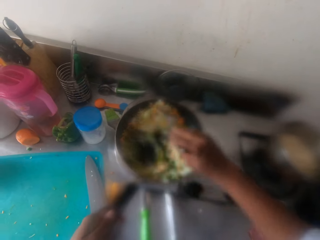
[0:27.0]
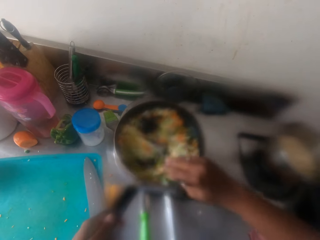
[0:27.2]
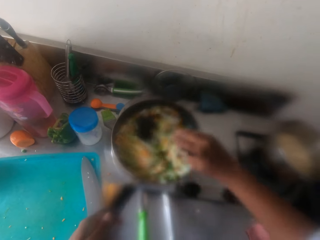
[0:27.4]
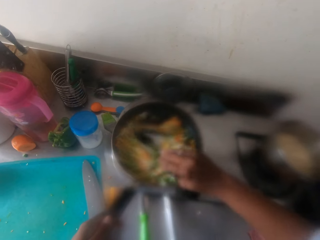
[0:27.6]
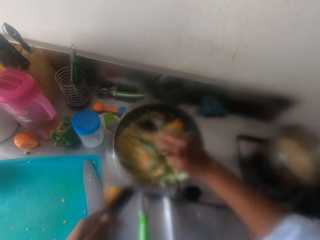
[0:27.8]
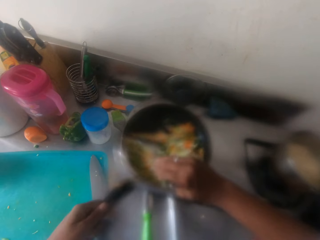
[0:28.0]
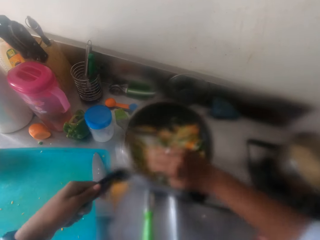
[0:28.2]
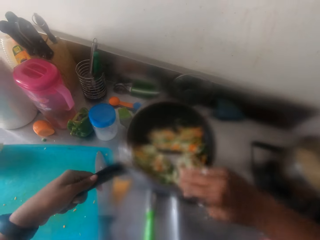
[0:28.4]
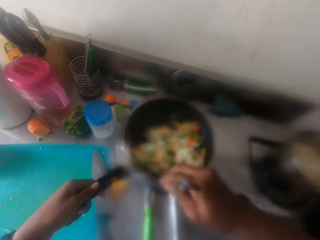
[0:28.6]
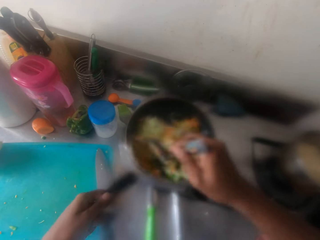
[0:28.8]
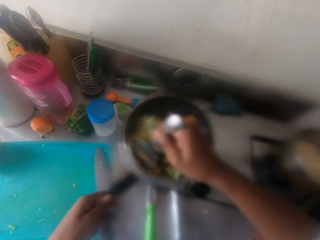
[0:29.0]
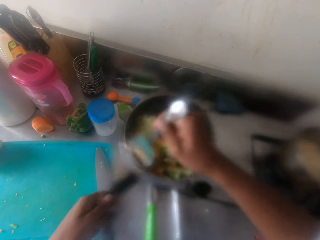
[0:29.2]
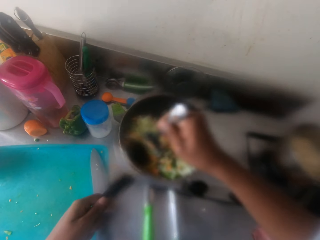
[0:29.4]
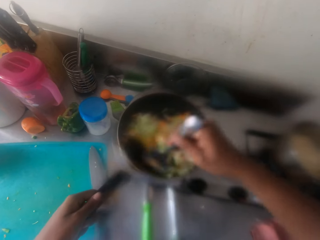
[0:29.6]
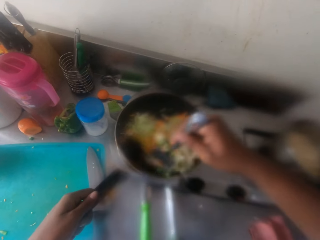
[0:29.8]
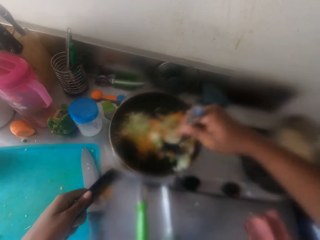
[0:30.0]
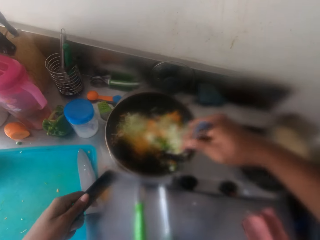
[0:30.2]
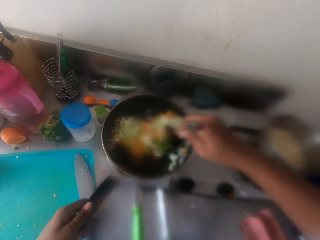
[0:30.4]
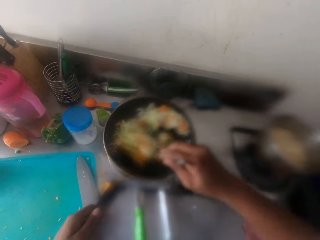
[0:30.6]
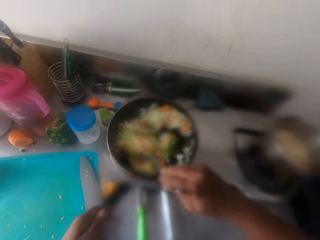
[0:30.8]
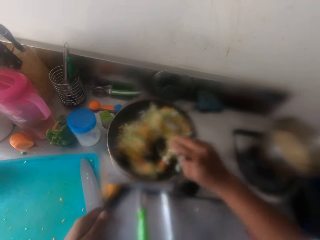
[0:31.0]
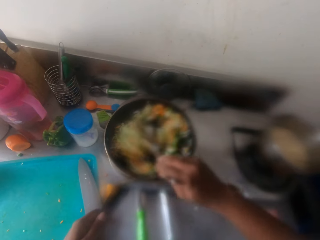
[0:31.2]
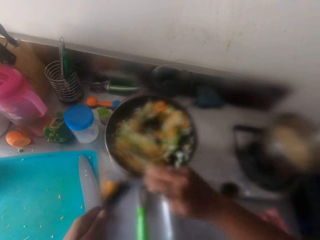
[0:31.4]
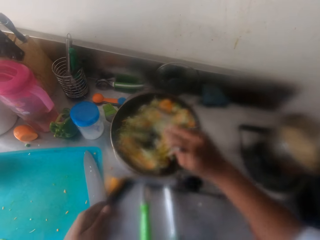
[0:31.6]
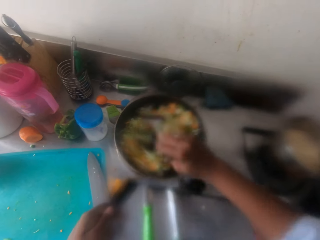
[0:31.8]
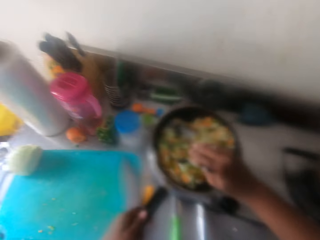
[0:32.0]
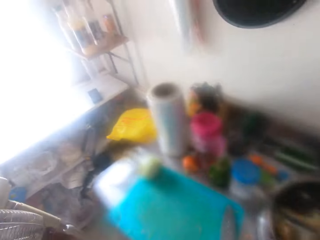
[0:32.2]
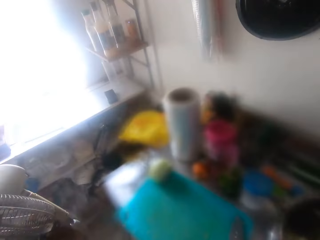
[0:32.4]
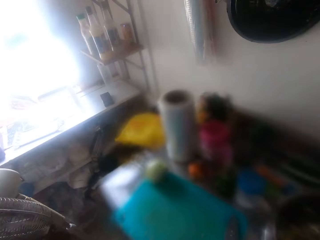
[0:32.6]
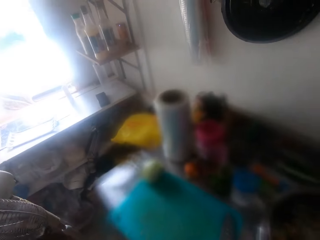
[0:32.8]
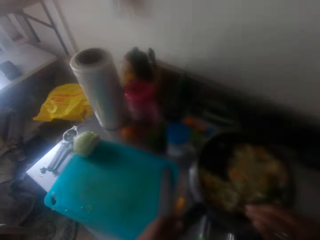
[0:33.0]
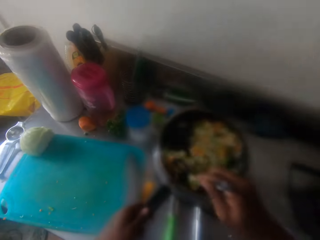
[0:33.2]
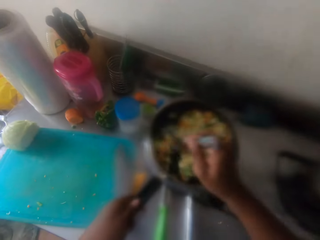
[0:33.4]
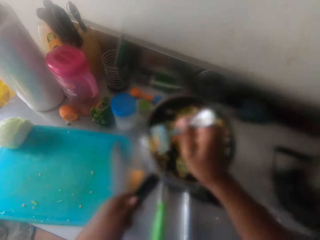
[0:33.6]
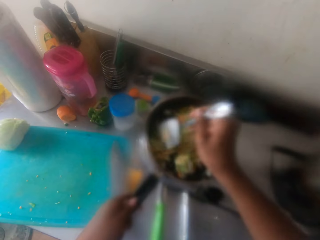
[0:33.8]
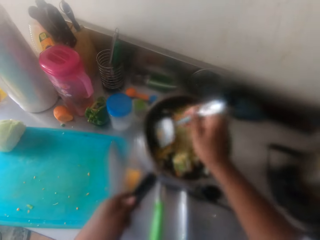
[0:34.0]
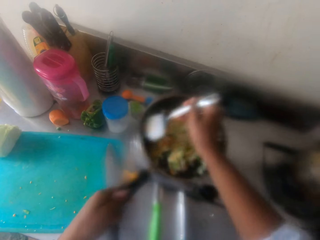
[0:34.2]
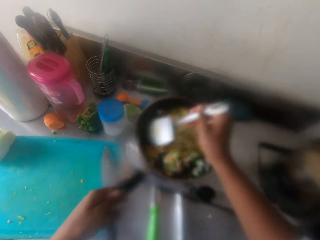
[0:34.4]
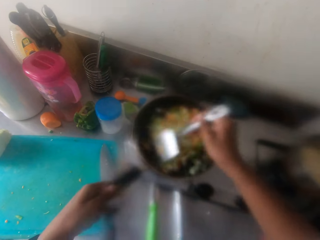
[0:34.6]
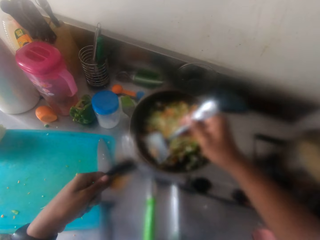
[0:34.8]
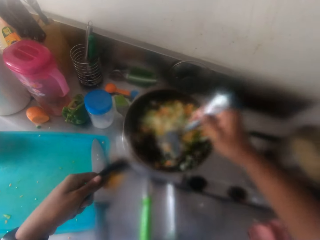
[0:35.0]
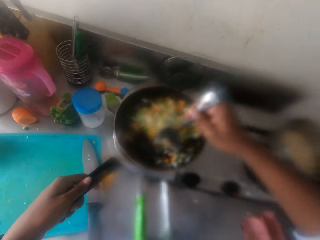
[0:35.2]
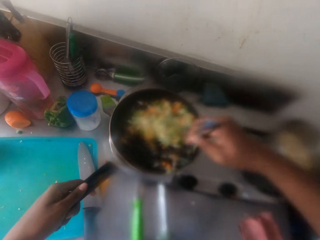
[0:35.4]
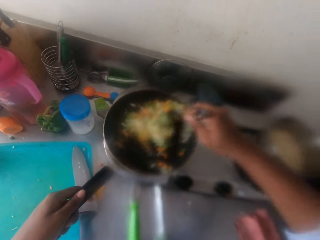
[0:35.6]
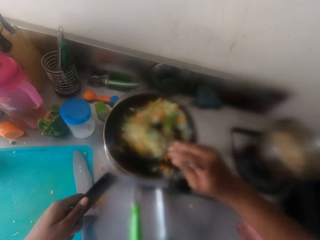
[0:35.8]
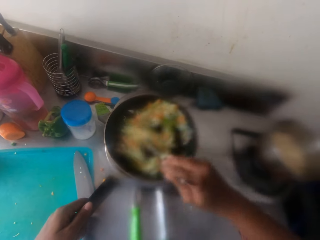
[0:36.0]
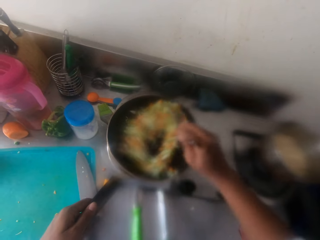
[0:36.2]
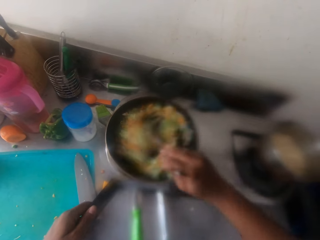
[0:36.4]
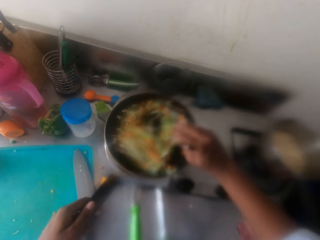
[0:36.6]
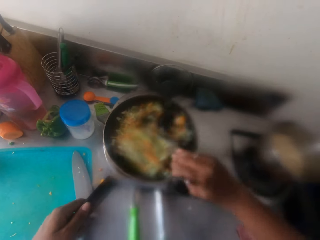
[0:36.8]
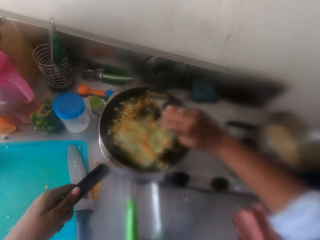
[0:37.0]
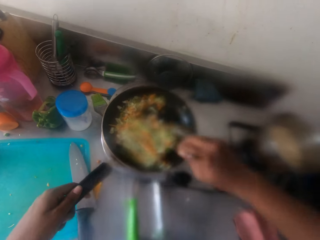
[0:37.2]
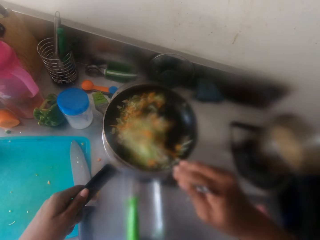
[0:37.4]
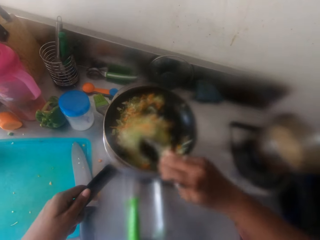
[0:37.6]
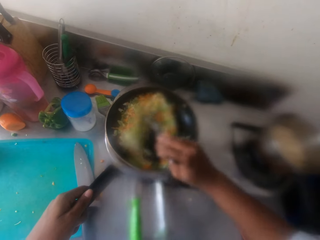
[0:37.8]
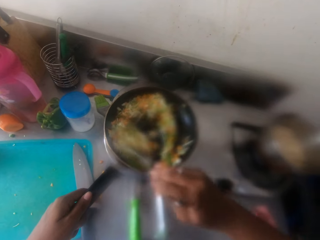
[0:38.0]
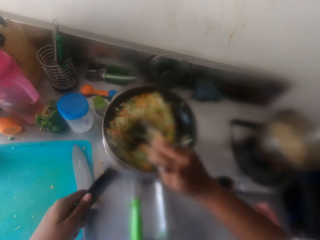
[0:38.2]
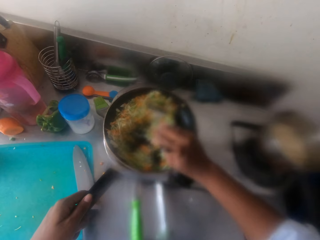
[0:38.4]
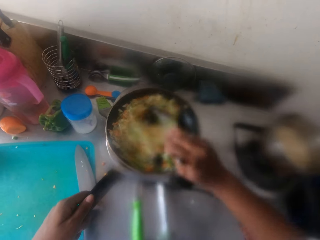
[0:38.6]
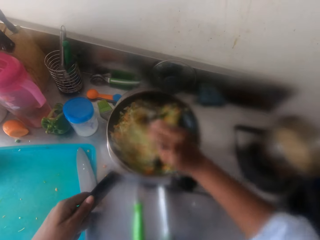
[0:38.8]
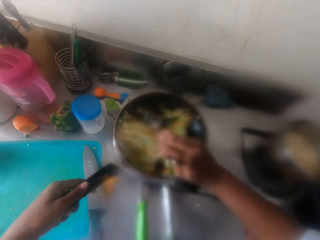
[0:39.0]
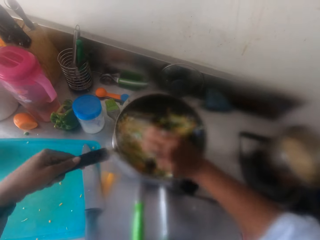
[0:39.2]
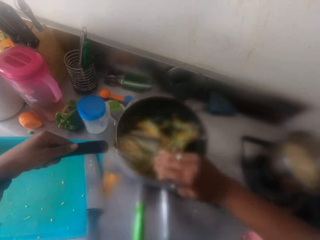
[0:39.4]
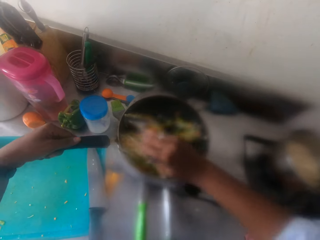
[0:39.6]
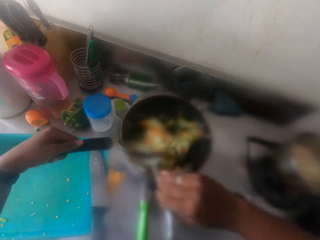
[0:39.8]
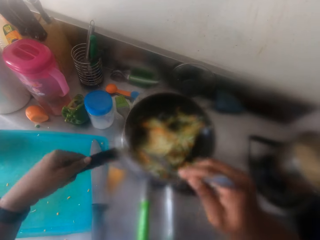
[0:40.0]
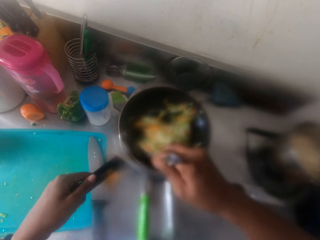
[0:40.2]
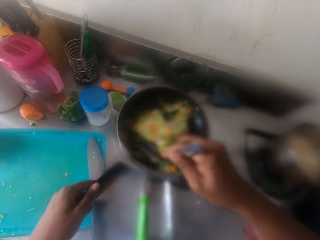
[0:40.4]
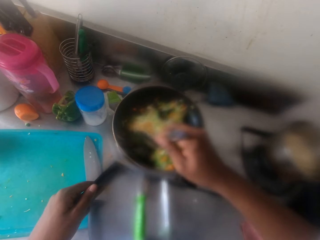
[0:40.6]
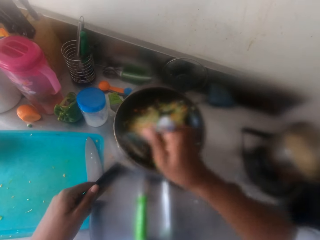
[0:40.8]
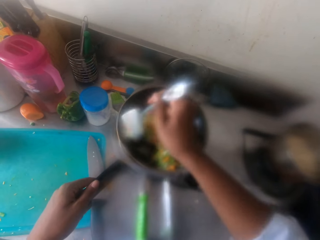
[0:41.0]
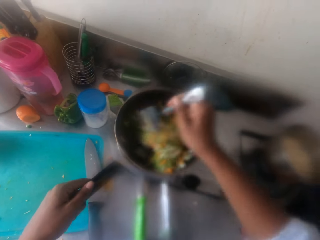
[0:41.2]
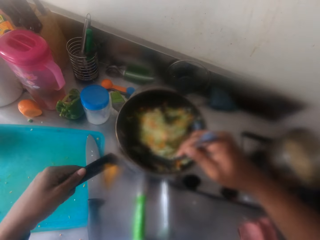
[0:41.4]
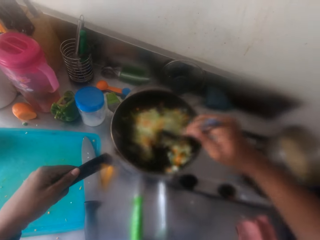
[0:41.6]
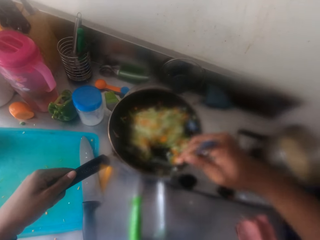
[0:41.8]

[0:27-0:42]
The camera wearer spins the pan. They spin the pan again.

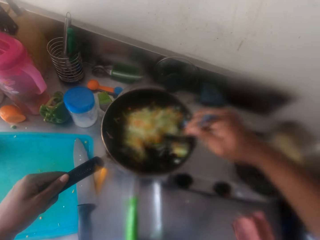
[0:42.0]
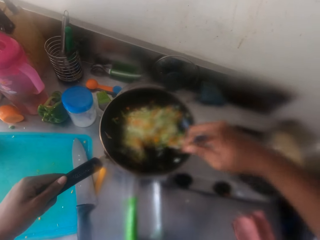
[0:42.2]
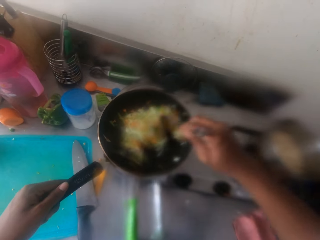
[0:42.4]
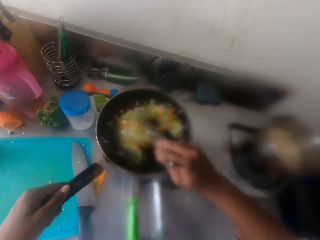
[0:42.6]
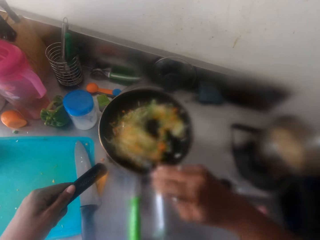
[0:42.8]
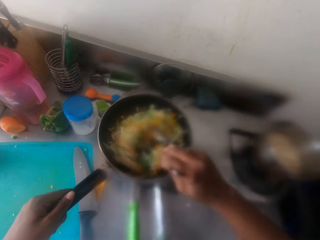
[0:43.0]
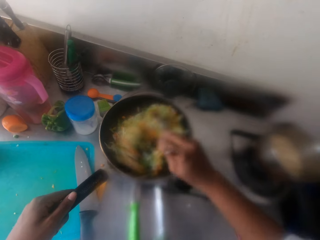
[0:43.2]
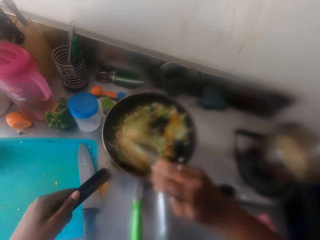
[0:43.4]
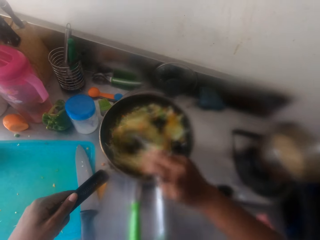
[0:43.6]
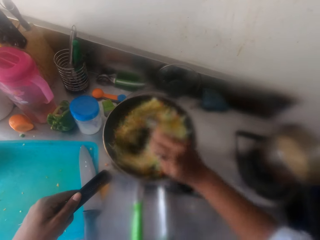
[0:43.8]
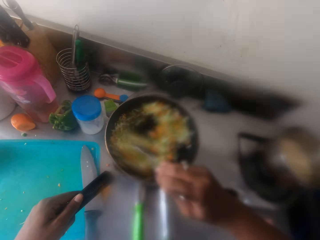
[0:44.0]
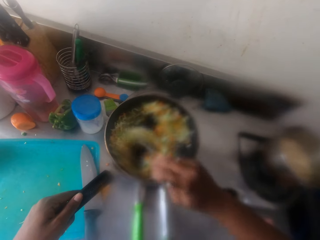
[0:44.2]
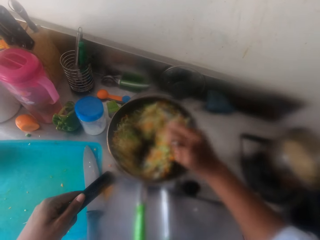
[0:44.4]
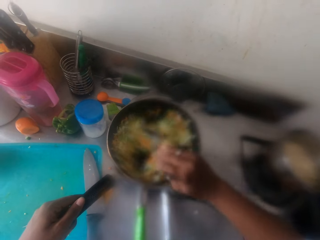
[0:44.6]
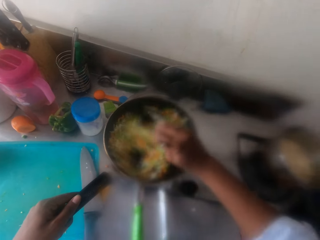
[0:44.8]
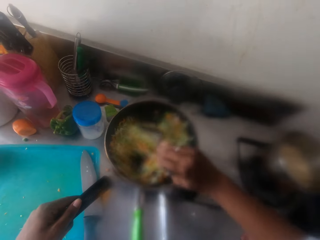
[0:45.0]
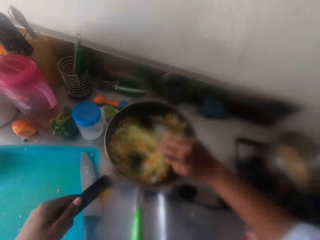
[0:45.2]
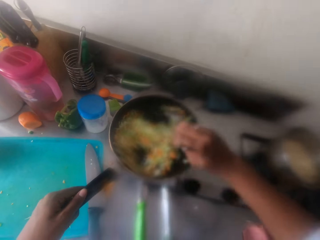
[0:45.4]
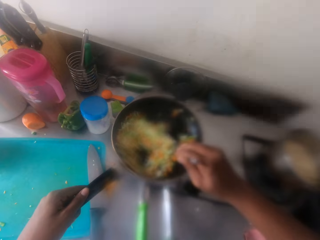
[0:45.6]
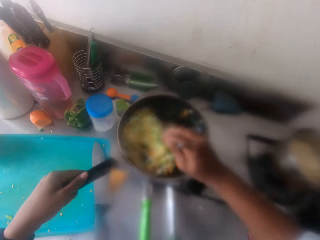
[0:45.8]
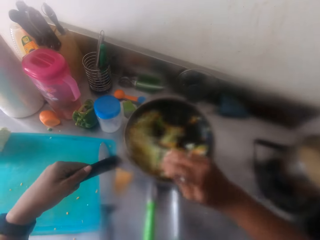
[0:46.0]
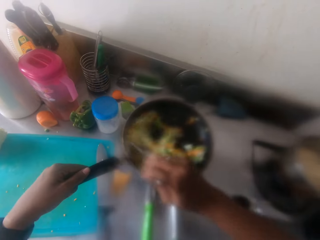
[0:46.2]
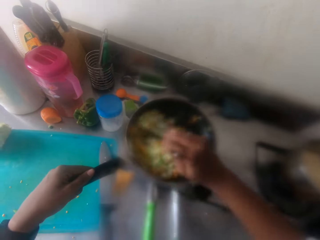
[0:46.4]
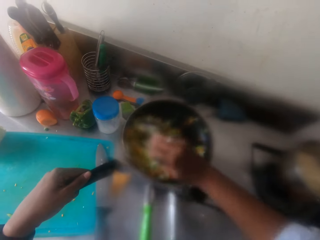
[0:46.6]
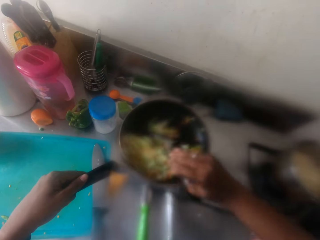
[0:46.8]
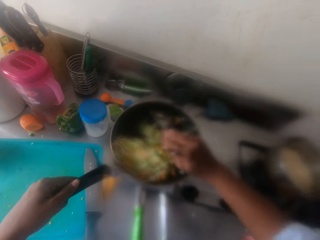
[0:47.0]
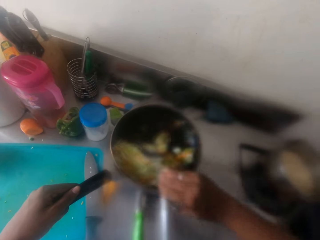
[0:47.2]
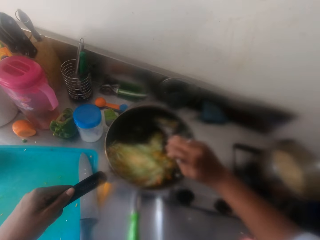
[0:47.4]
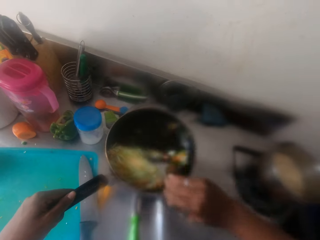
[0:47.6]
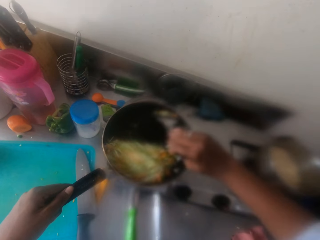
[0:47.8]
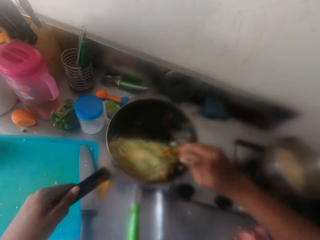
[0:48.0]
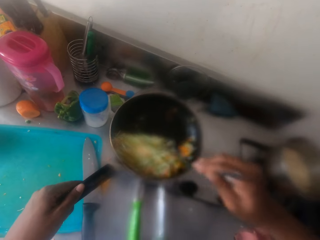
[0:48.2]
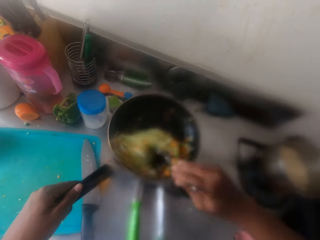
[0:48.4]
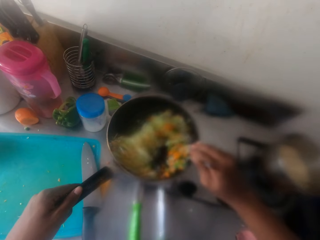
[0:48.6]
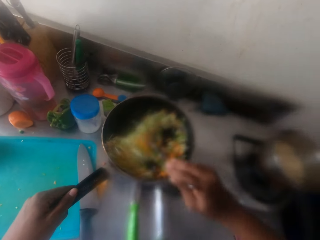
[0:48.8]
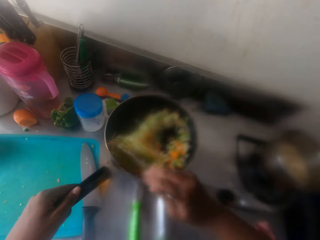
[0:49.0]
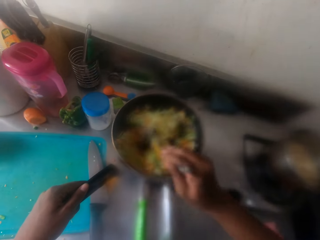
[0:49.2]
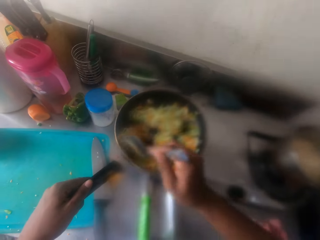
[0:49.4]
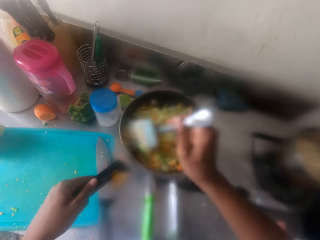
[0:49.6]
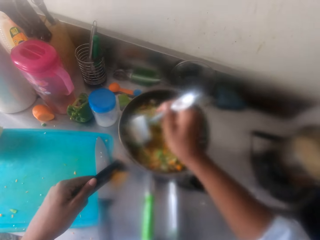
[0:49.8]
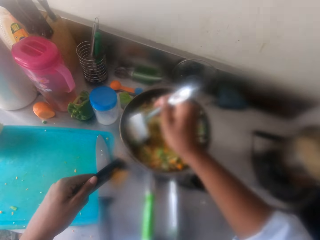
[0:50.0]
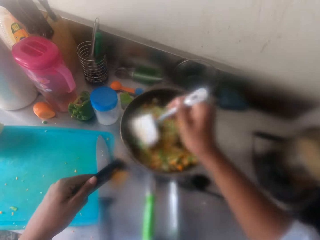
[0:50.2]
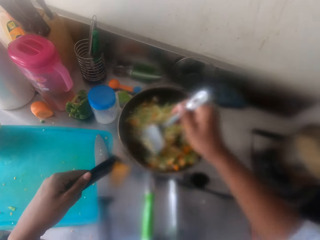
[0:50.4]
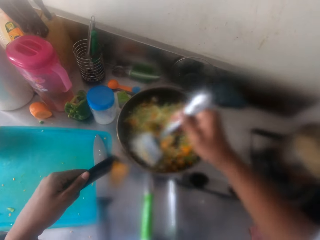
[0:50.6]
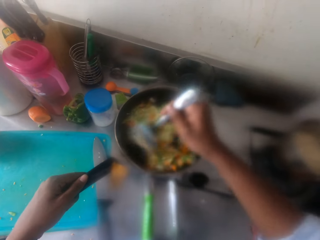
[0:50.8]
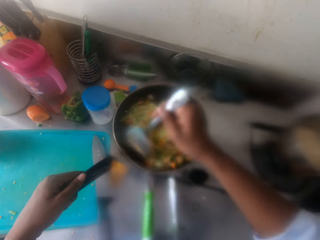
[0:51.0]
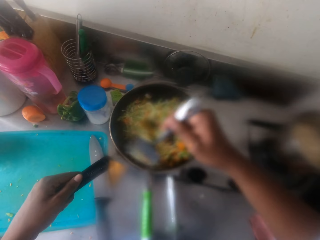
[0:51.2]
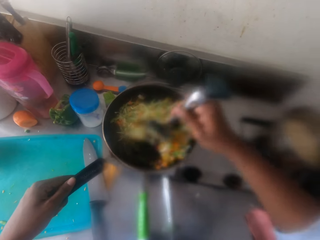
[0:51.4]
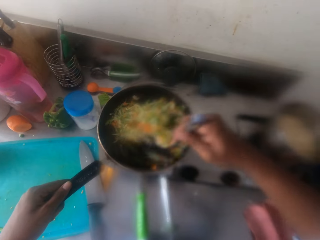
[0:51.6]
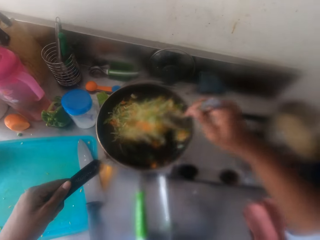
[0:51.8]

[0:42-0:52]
The camera wearer shakes the pan with ingredients.
